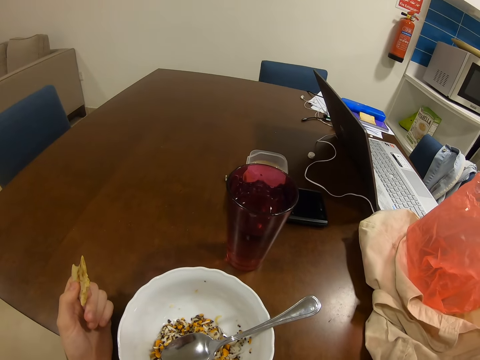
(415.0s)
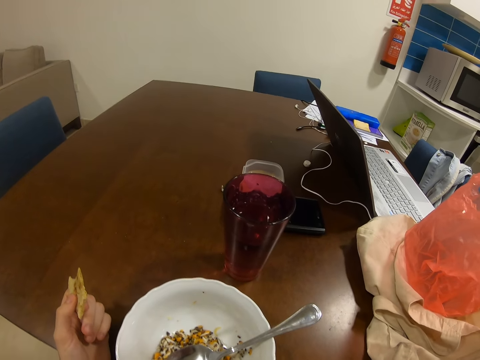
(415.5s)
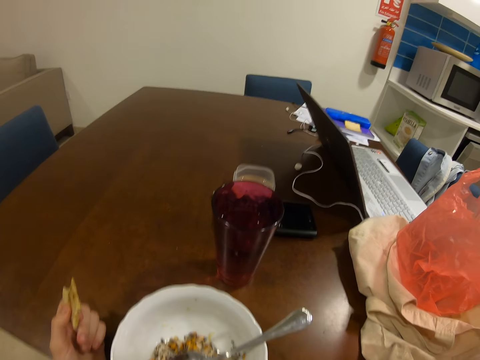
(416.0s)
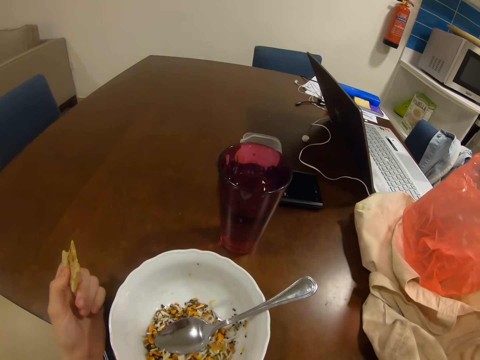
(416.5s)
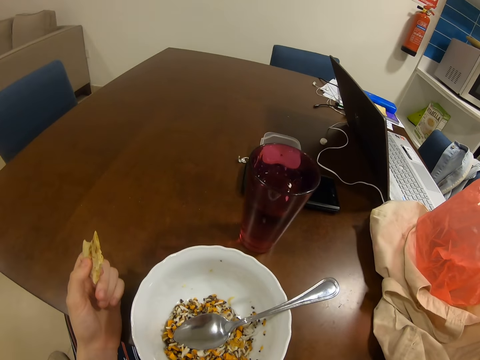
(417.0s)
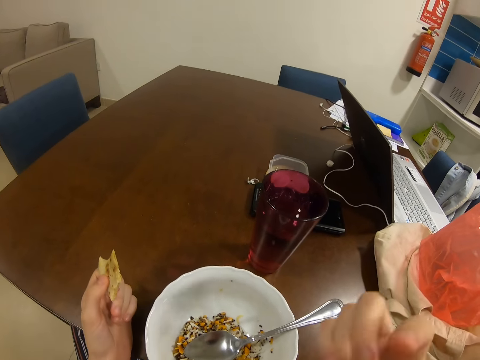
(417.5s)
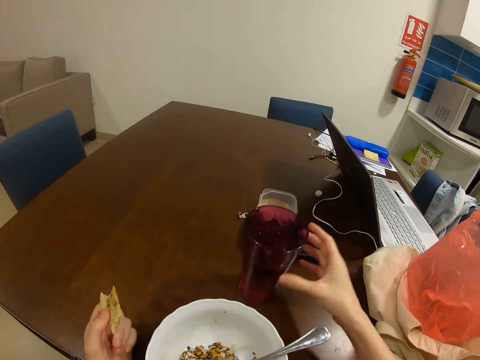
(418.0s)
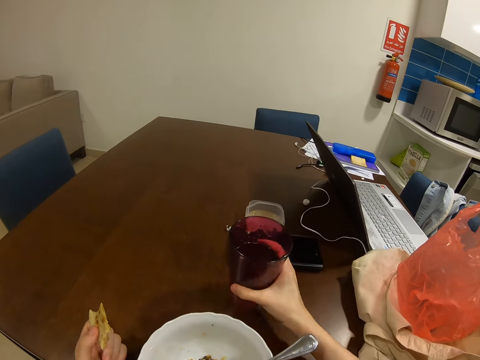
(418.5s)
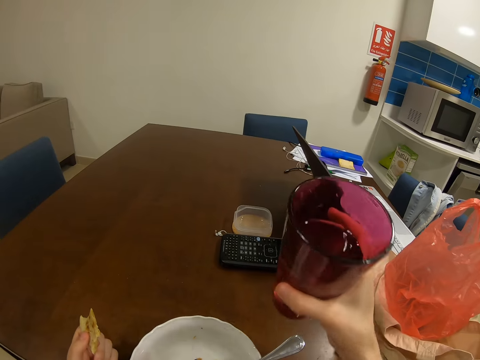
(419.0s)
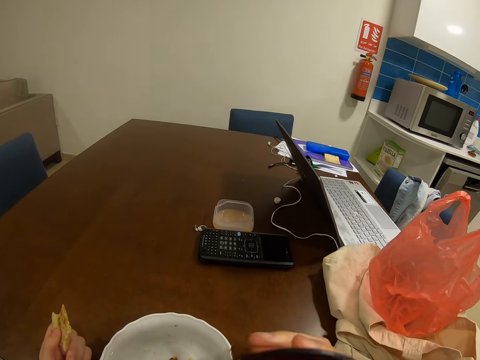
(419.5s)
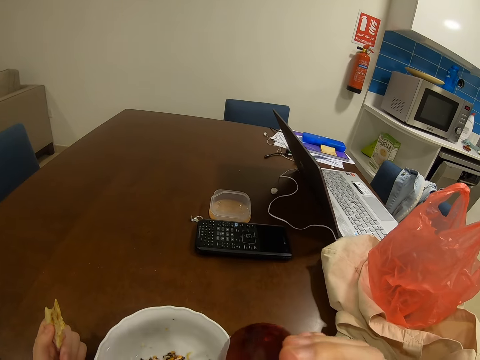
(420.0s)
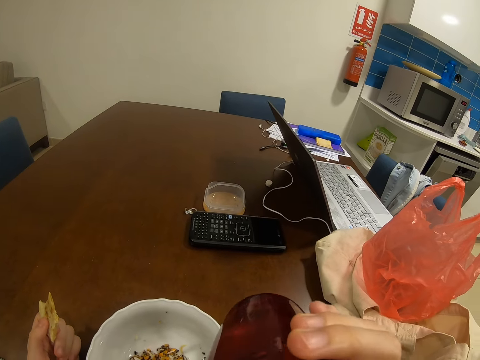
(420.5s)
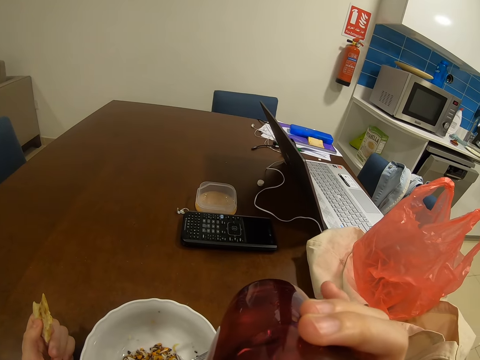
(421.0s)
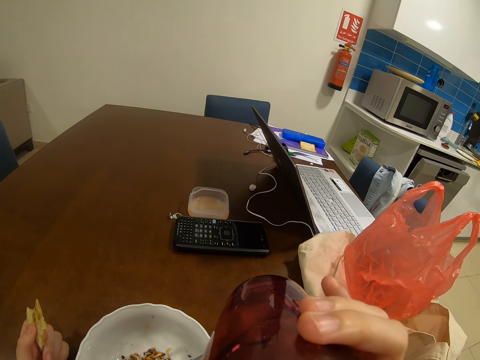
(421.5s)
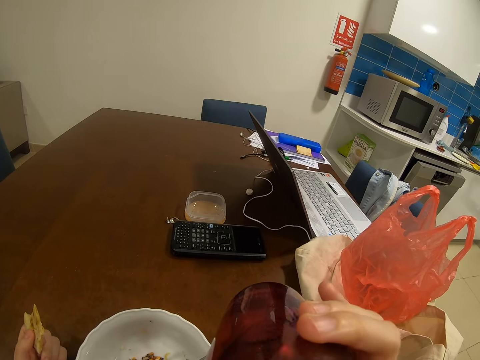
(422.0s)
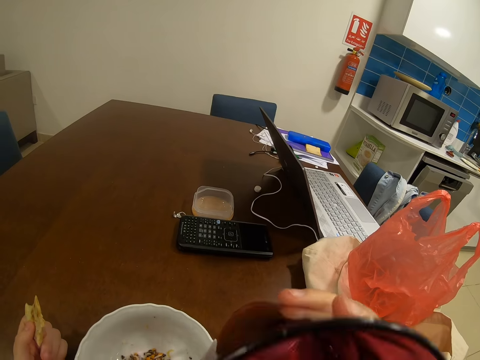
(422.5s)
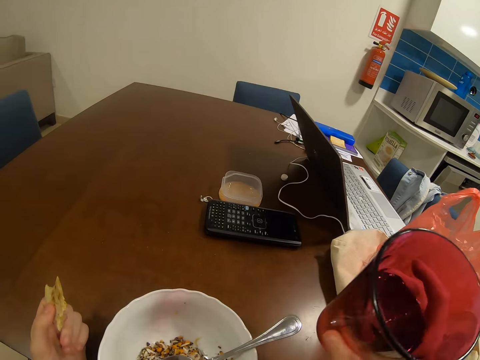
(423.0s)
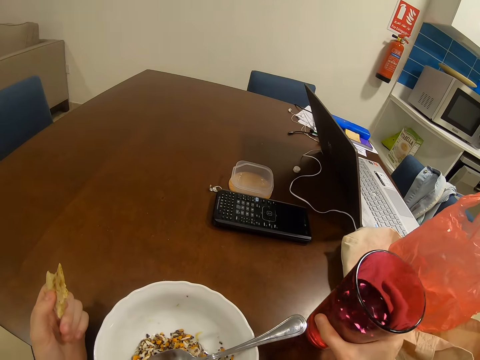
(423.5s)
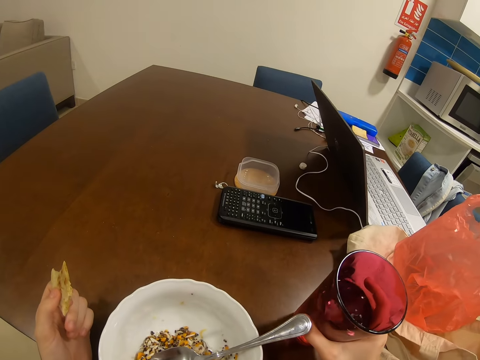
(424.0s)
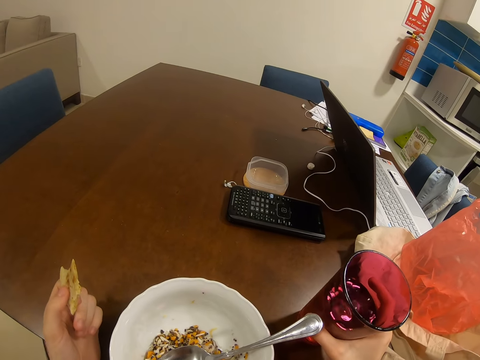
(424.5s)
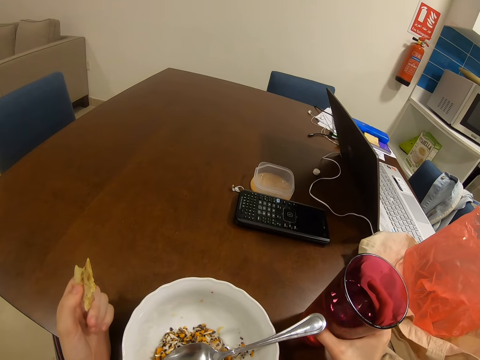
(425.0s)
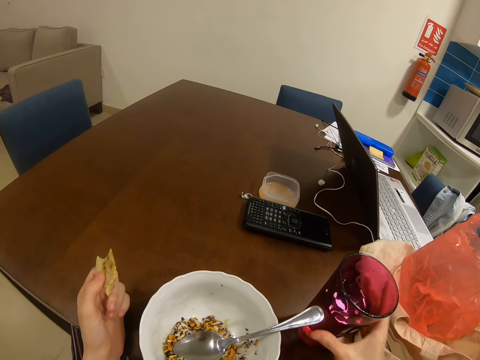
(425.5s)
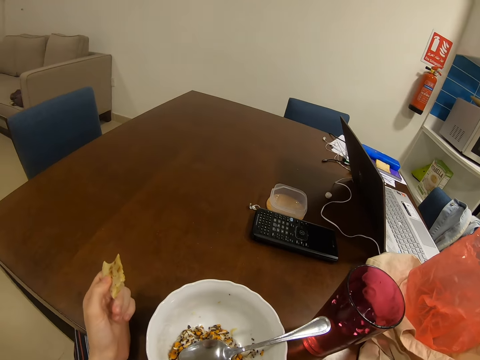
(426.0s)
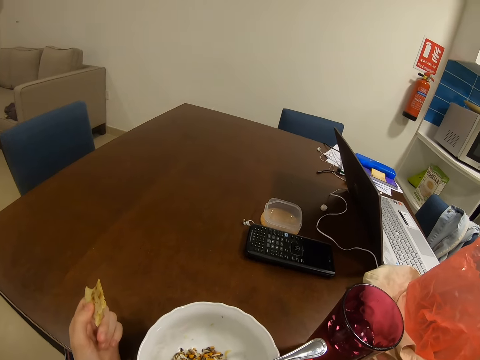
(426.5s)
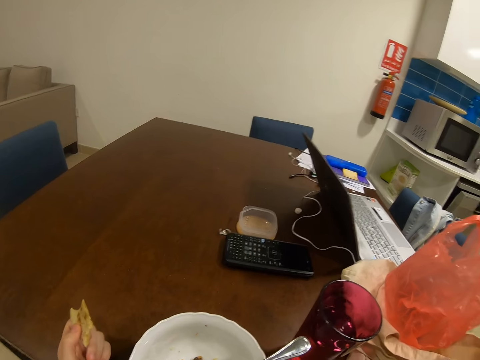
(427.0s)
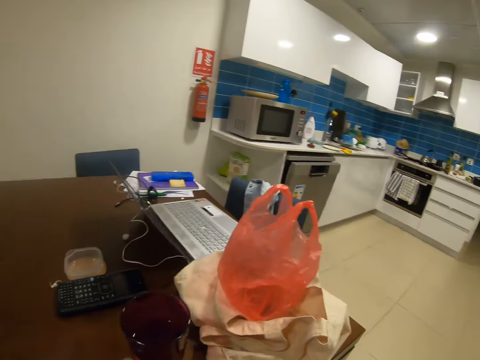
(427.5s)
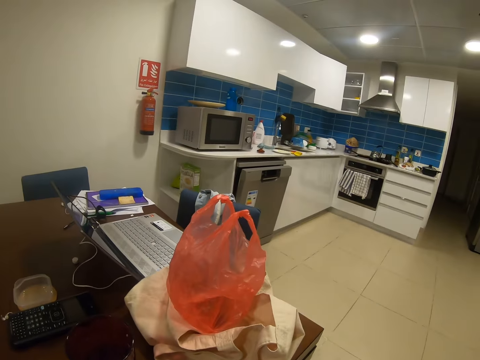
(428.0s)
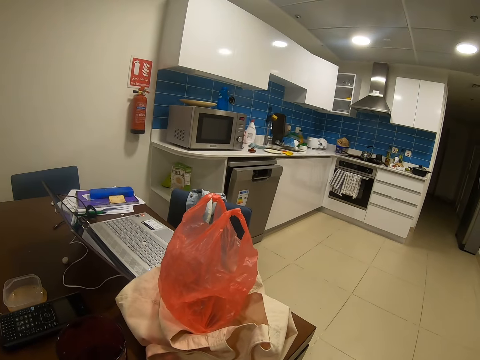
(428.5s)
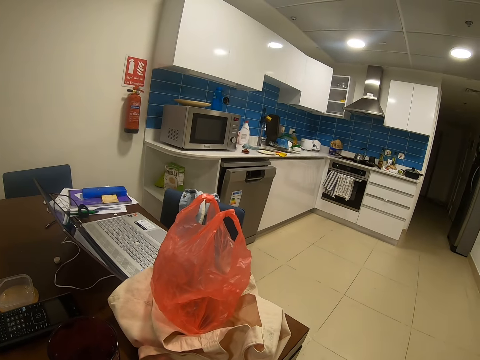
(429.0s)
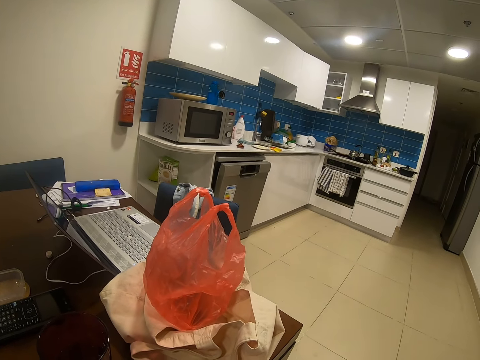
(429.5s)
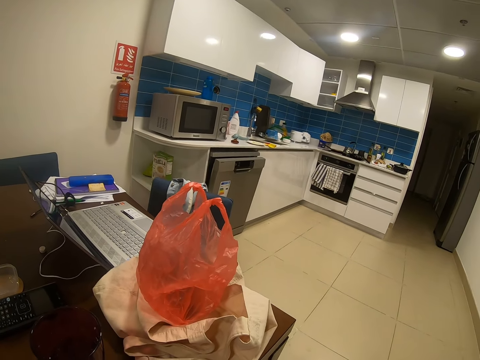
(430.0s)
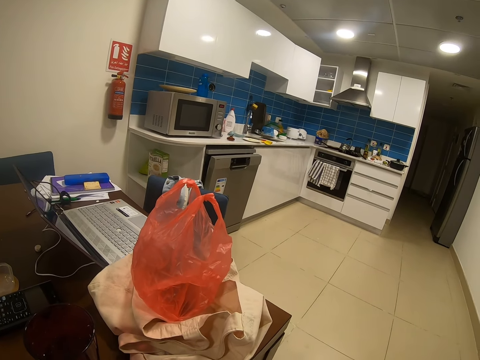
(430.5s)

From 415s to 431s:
The camera wearer picks up a glass. They drink water from the glass, sit on the chair and eat. They put the glass on a table. They move a hand. They look around.

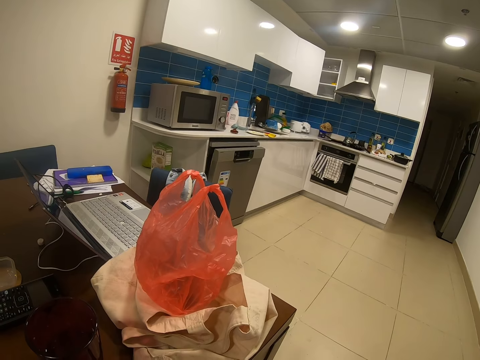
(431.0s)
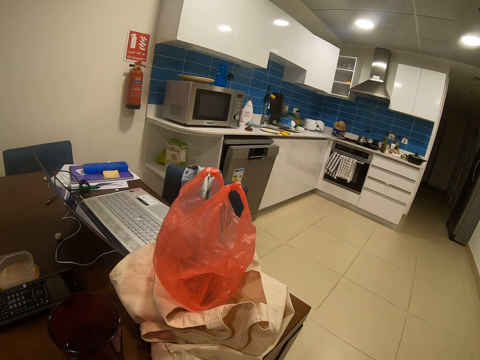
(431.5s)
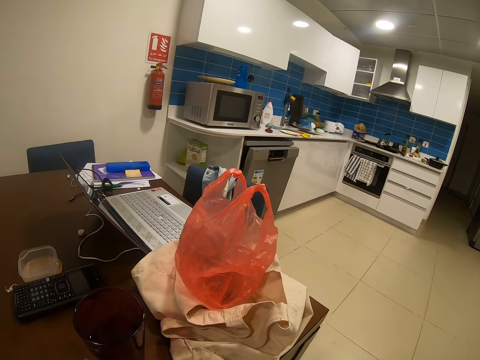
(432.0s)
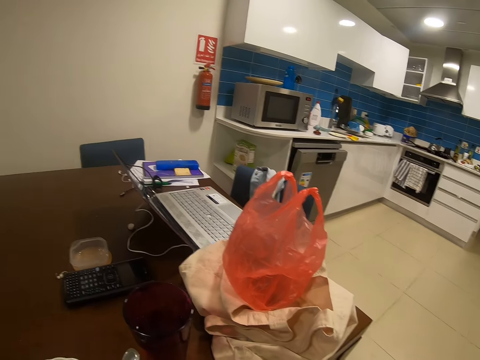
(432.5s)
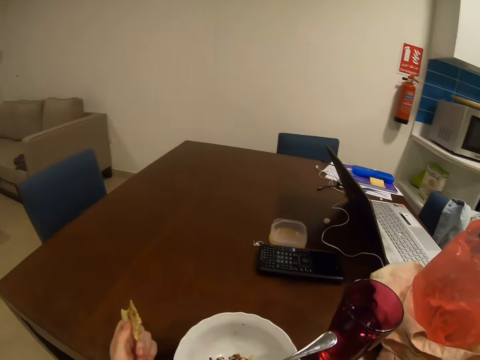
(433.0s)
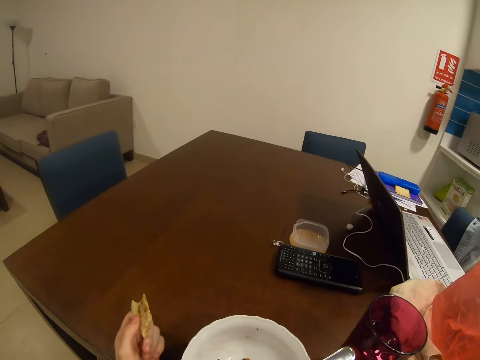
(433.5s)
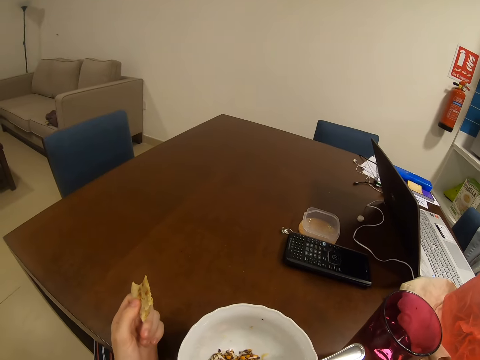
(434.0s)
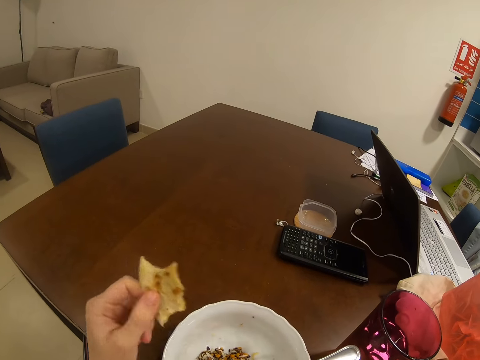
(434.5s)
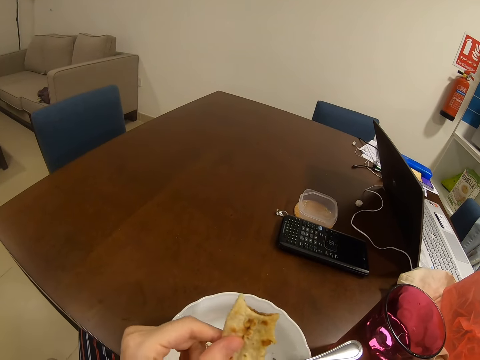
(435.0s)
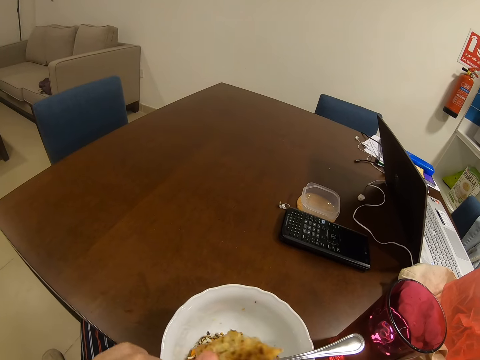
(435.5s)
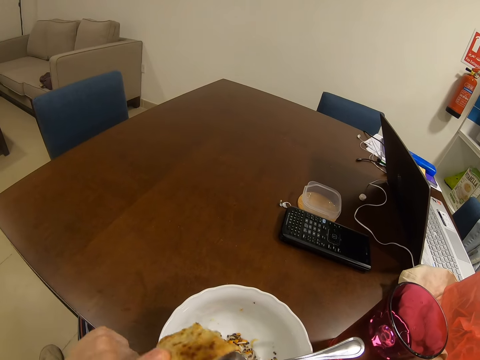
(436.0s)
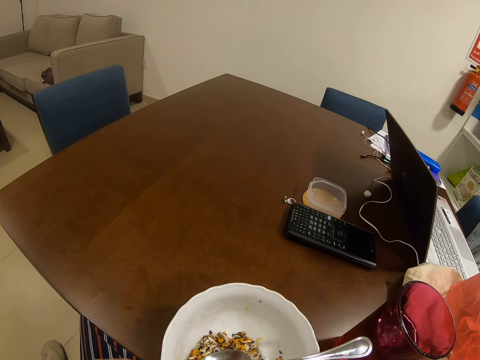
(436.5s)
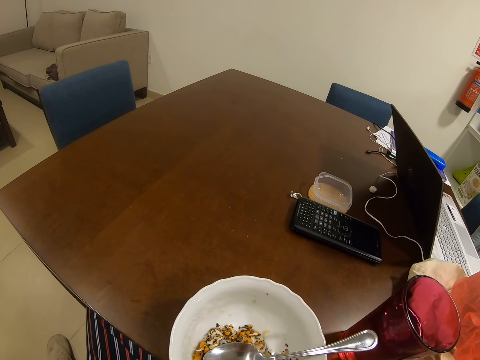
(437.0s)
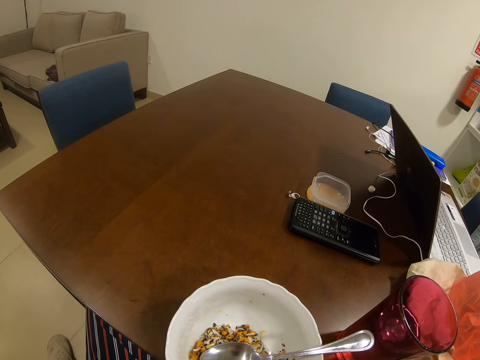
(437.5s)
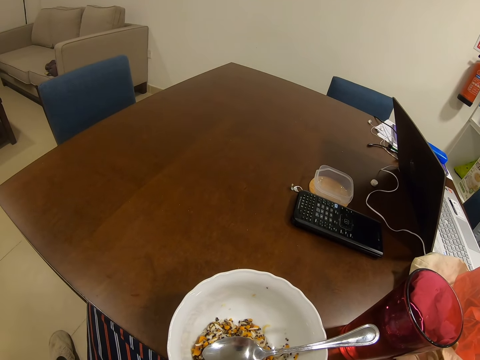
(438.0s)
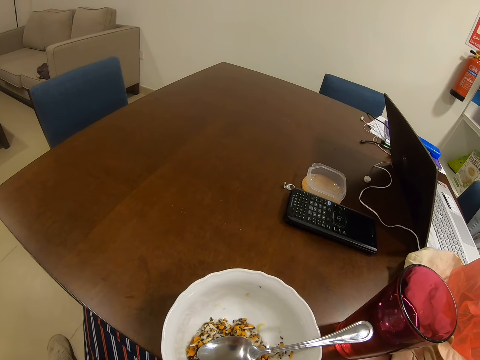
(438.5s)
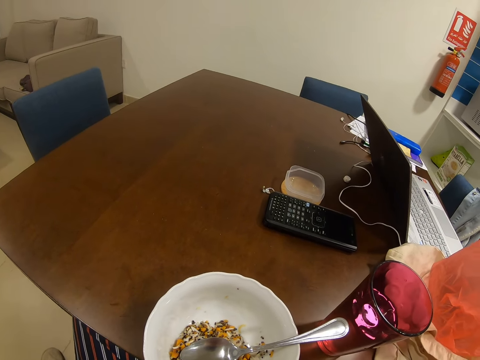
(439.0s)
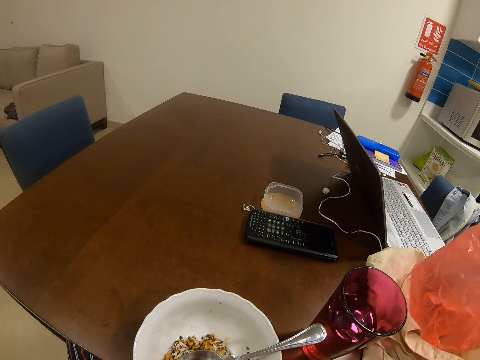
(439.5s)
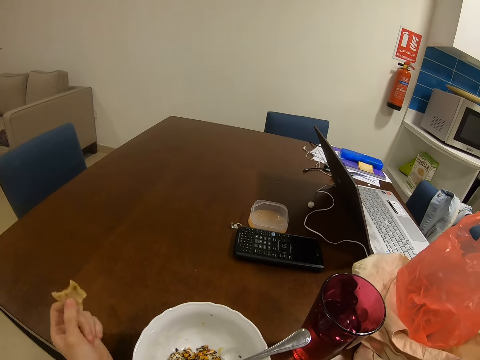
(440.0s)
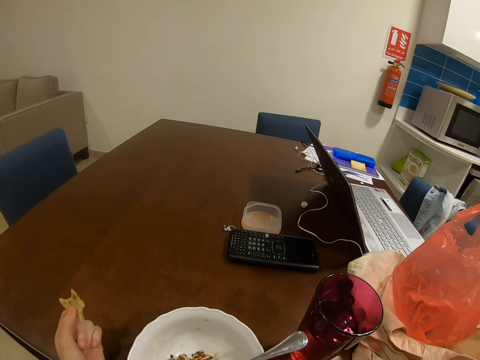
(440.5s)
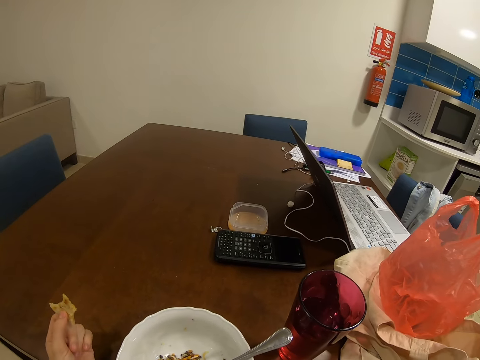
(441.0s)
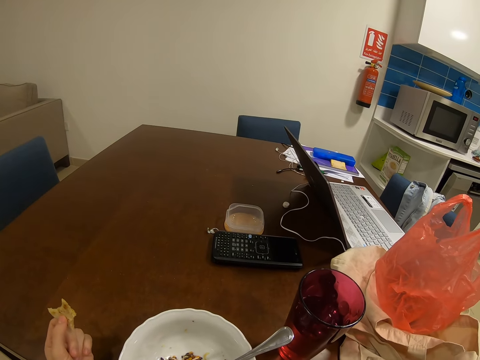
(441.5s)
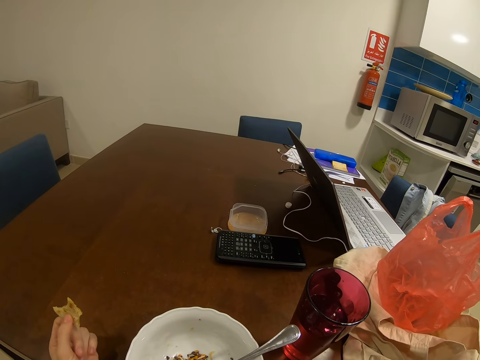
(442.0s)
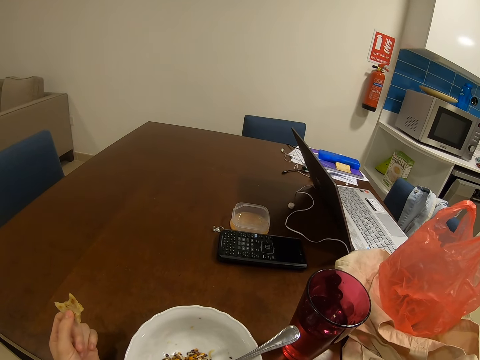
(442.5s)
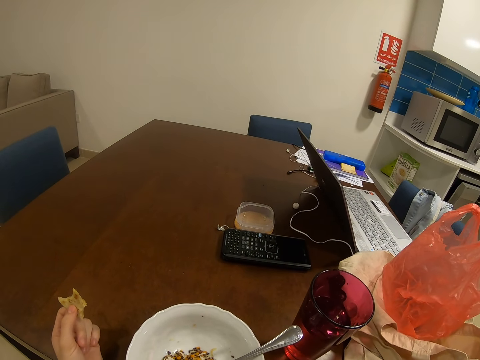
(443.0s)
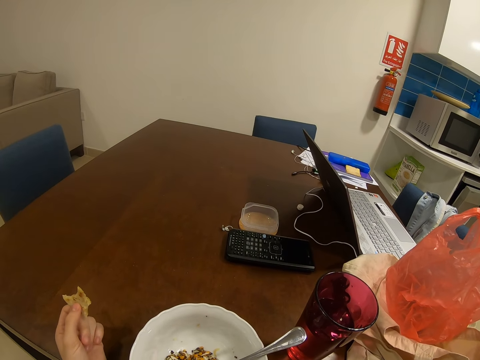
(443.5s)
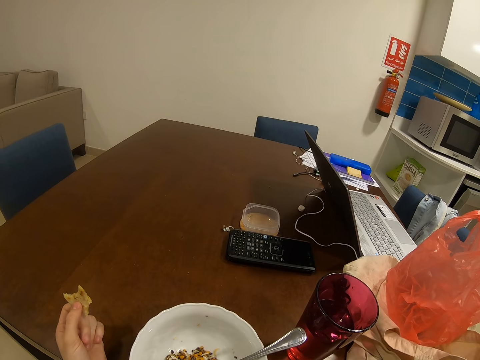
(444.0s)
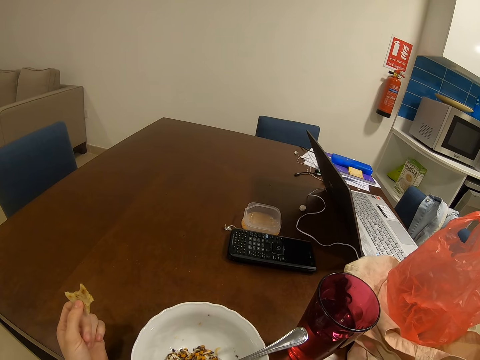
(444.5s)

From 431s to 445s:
The camera wearer looks around. They move a hand. They eat bread. They move a hand.
